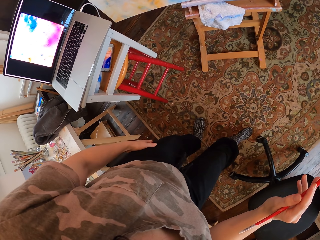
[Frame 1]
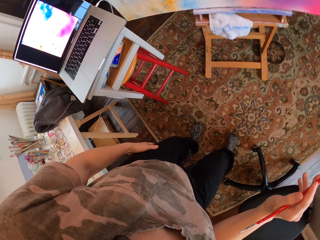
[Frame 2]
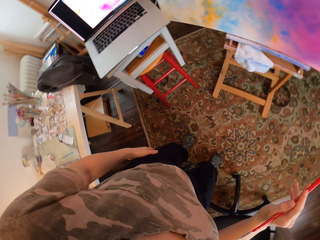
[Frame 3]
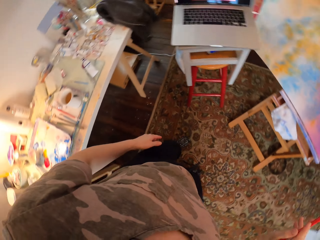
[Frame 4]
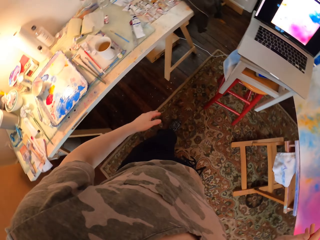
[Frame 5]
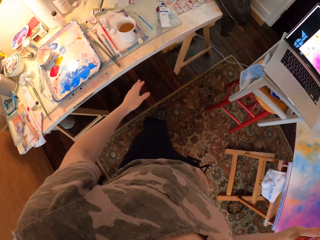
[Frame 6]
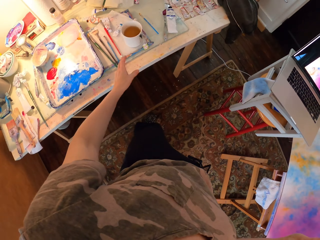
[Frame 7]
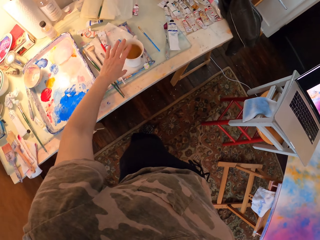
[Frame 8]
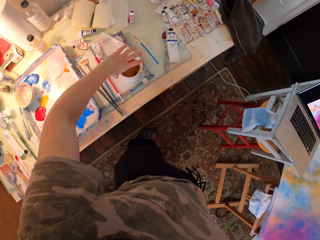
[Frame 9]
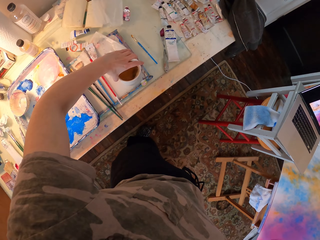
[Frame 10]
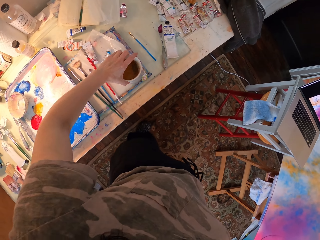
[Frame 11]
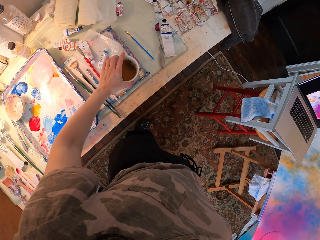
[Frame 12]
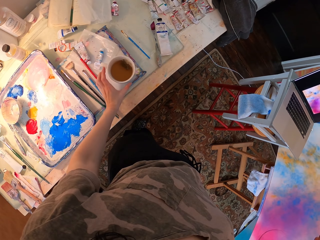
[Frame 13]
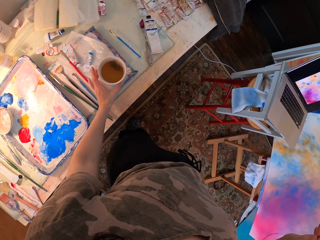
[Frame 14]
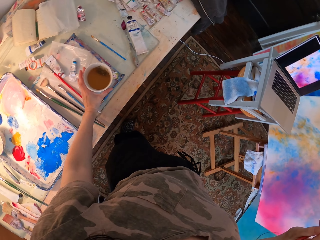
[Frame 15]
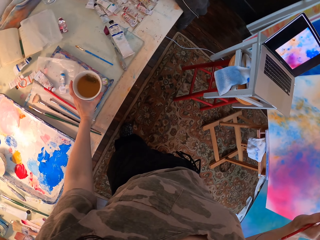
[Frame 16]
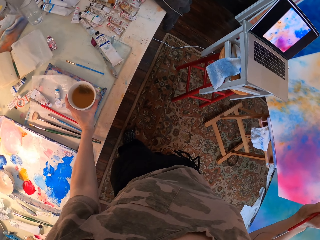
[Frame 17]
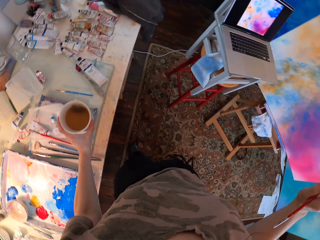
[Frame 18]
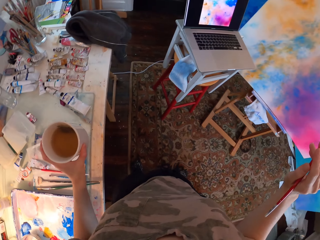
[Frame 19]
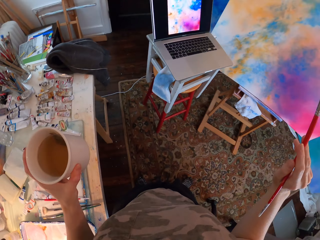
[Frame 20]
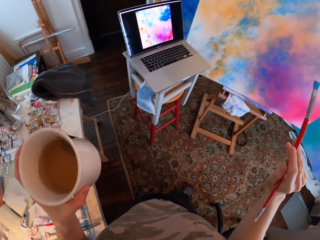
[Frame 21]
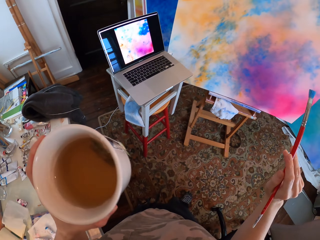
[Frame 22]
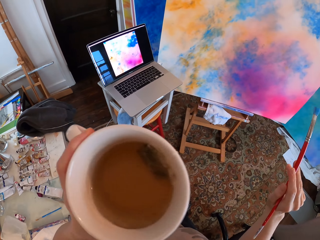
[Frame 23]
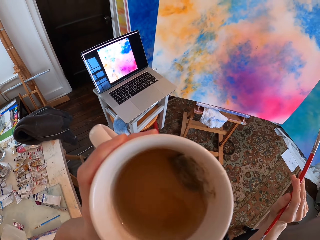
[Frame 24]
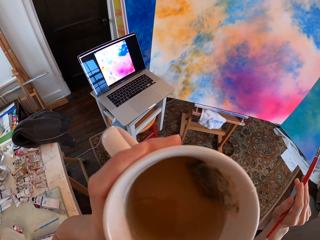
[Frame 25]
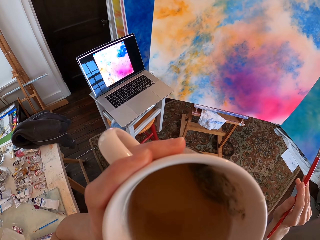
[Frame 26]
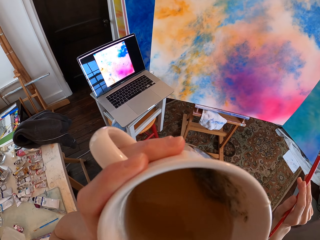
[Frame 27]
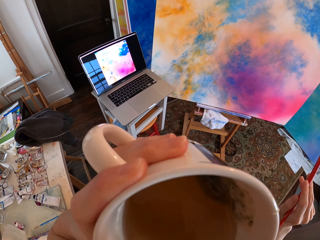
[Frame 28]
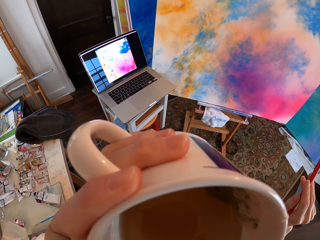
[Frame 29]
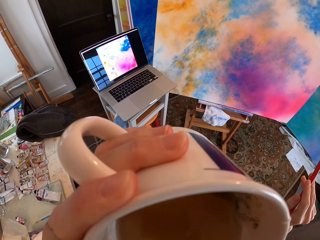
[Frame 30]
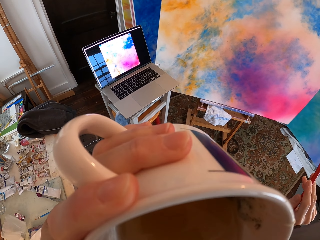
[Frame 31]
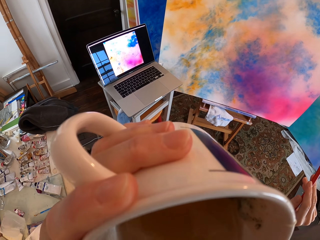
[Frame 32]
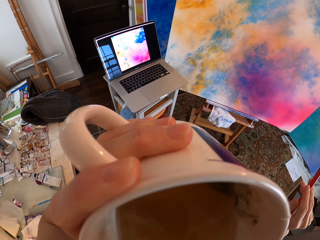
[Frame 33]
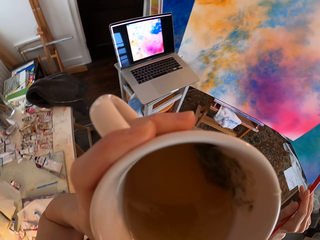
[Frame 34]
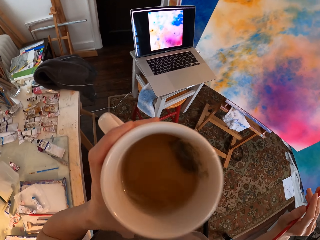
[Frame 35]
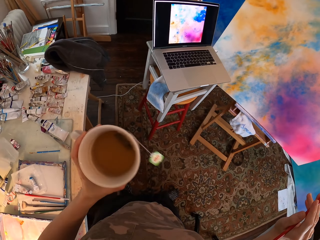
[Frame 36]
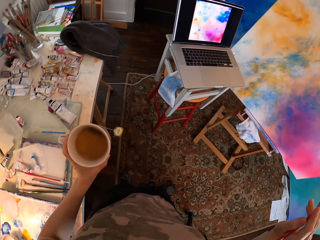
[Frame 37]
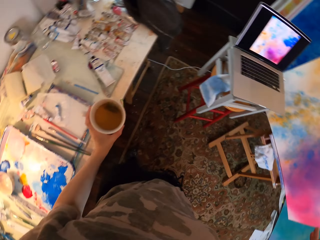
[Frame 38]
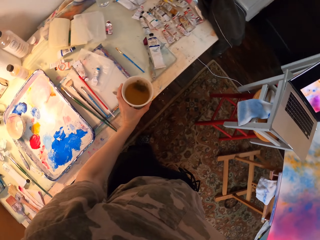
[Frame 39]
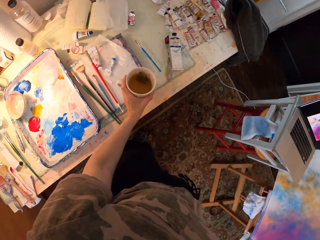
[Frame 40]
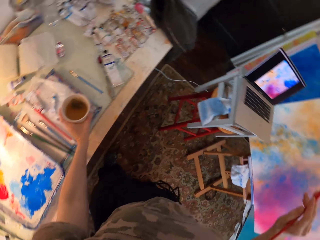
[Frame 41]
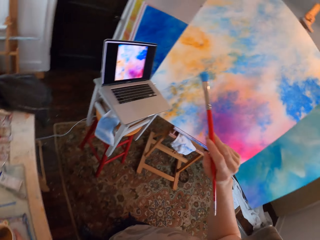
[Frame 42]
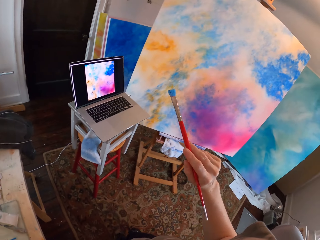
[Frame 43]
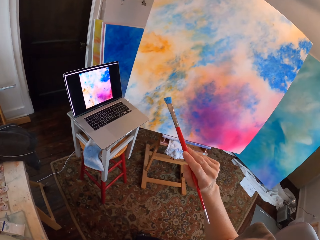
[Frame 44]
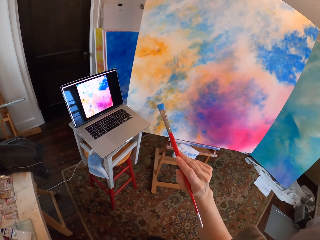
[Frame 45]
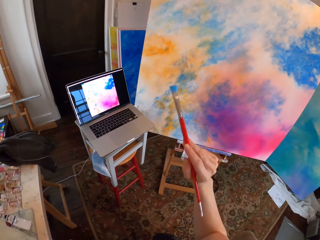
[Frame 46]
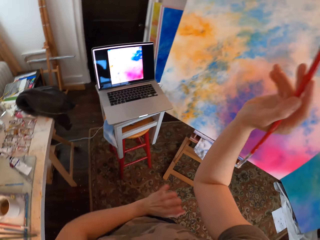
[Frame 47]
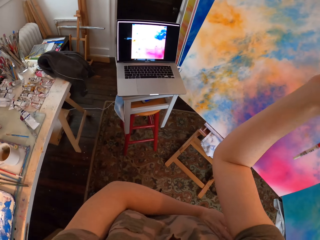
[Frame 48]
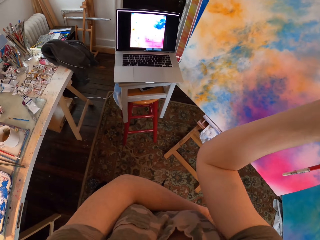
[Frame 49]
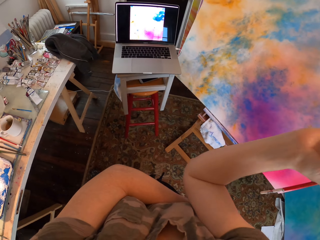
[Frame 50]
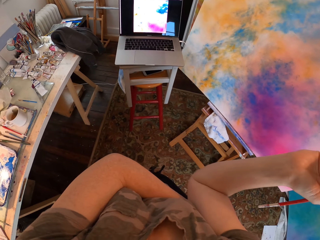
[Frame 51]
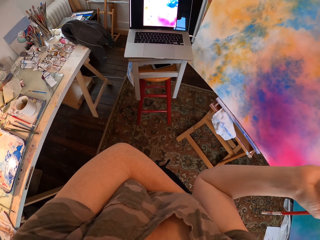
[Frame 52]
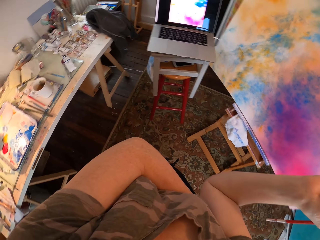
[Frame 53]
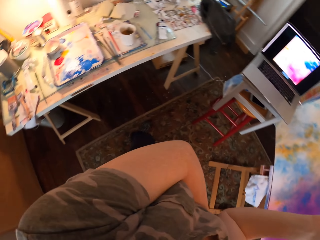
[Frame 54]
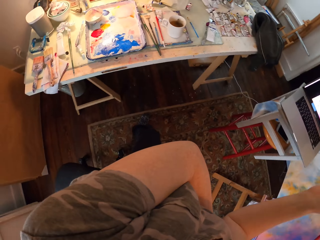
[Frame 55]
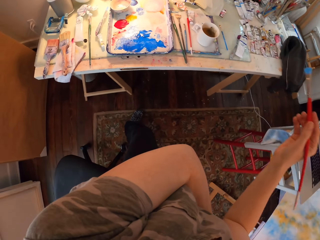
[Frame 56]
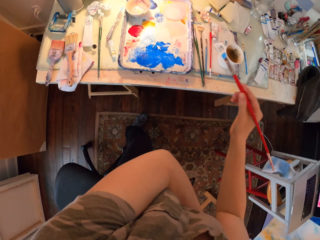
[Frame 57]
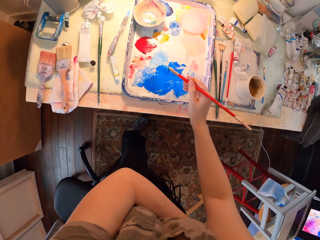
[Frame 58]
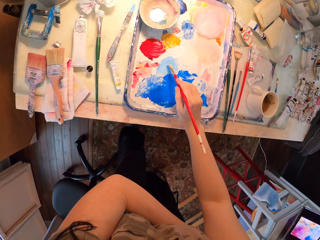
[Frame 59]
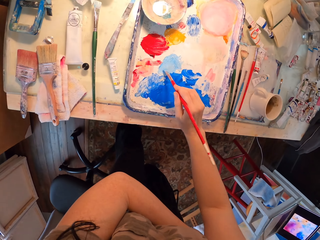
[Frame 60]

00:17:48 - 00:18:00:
The camera wearer picks up a tea cup. They drink tea. They put the cup on the table. They look around.

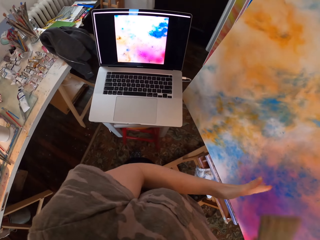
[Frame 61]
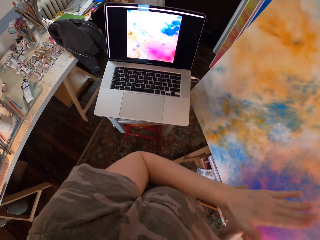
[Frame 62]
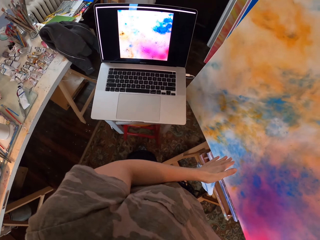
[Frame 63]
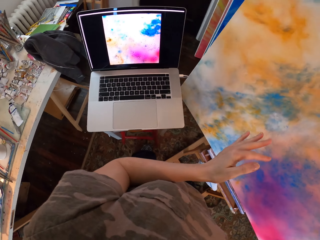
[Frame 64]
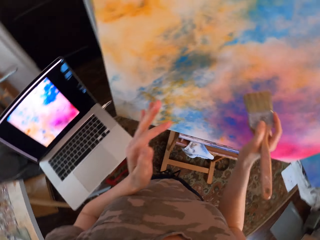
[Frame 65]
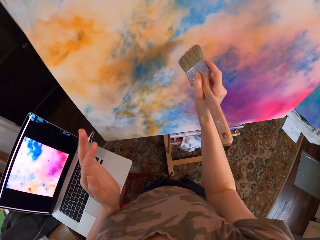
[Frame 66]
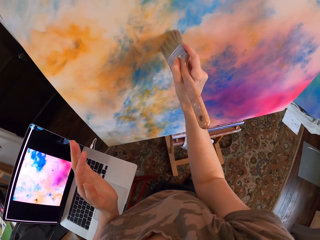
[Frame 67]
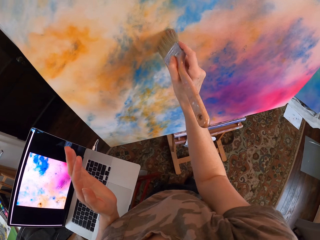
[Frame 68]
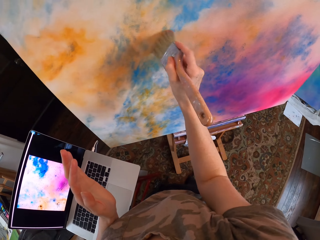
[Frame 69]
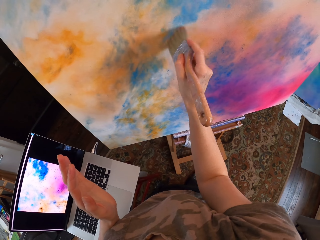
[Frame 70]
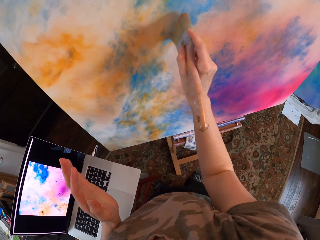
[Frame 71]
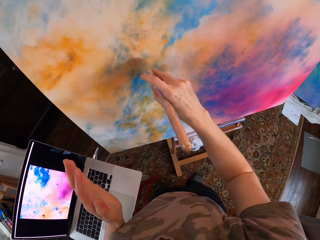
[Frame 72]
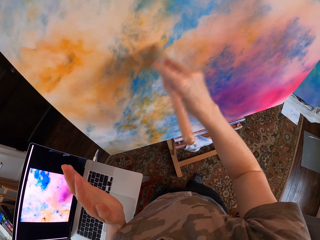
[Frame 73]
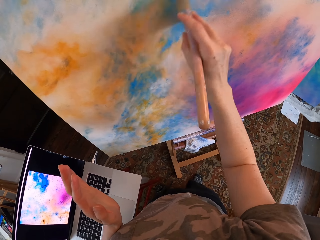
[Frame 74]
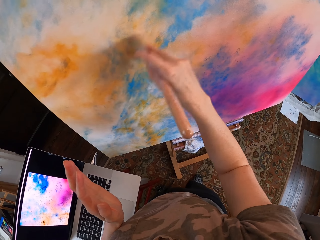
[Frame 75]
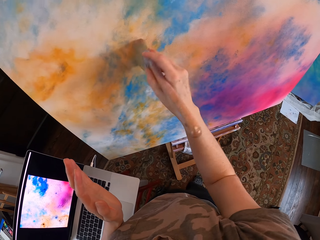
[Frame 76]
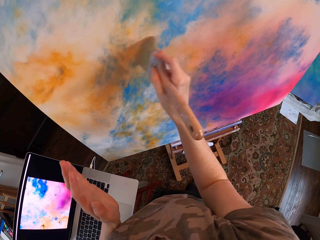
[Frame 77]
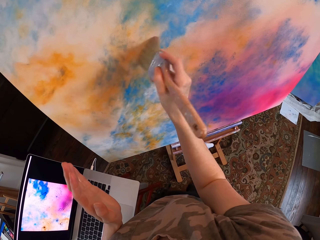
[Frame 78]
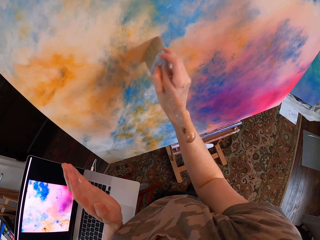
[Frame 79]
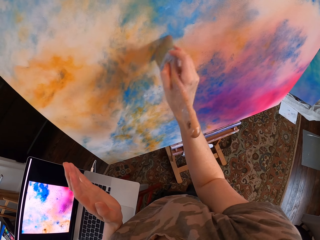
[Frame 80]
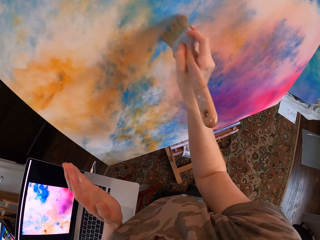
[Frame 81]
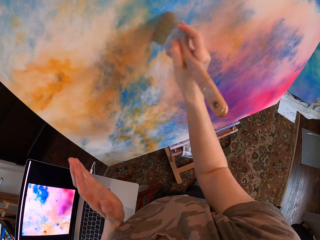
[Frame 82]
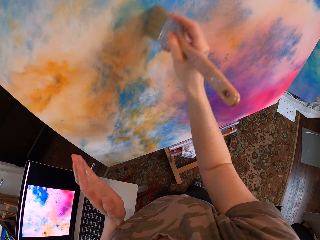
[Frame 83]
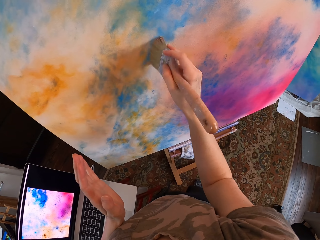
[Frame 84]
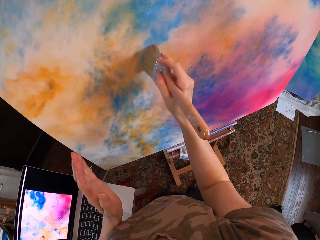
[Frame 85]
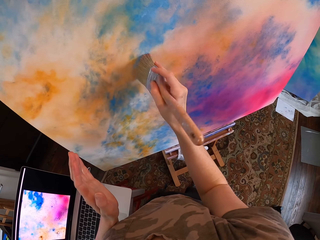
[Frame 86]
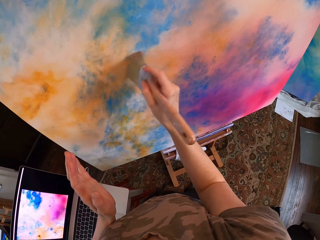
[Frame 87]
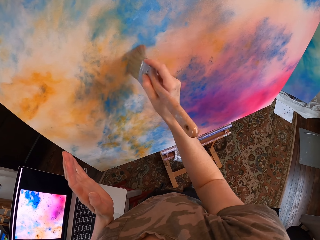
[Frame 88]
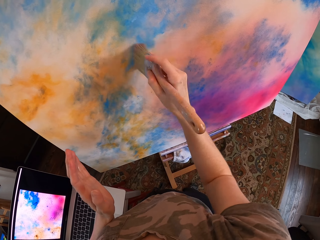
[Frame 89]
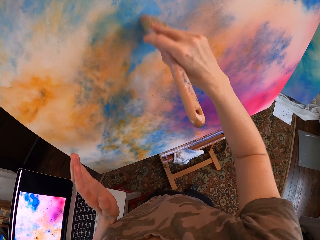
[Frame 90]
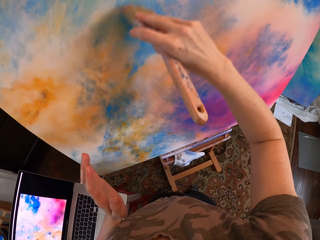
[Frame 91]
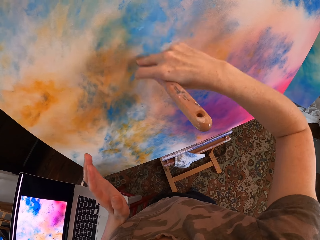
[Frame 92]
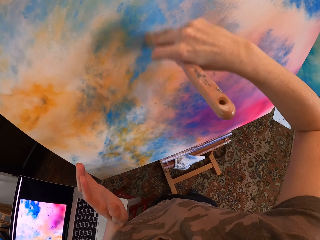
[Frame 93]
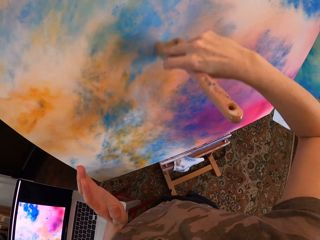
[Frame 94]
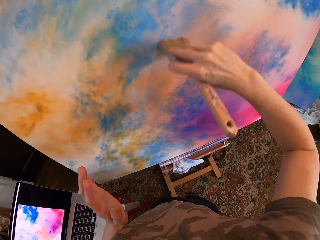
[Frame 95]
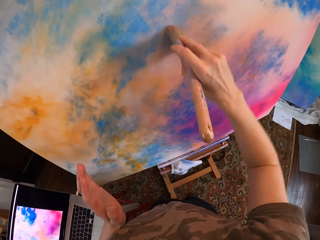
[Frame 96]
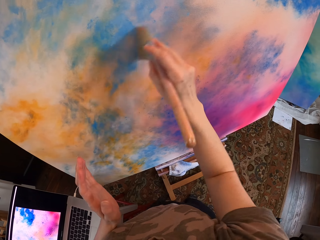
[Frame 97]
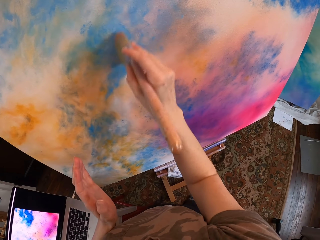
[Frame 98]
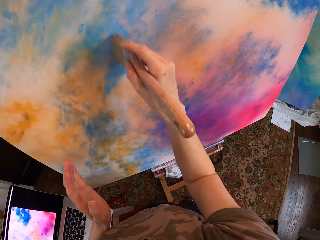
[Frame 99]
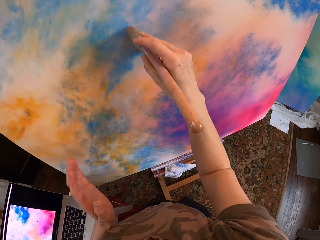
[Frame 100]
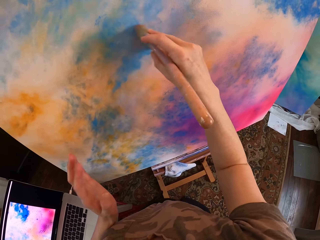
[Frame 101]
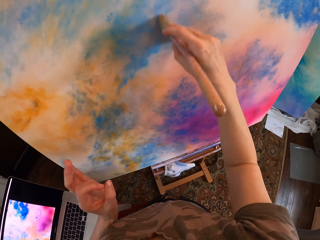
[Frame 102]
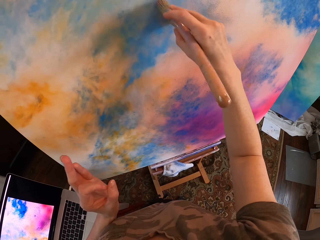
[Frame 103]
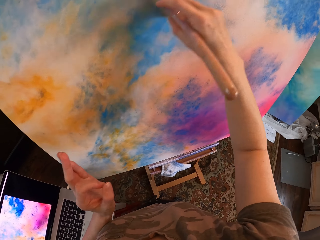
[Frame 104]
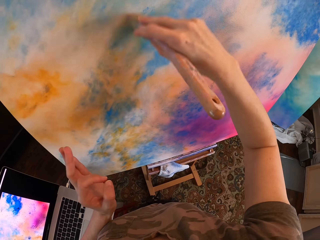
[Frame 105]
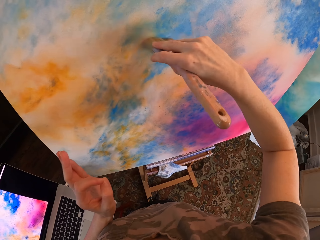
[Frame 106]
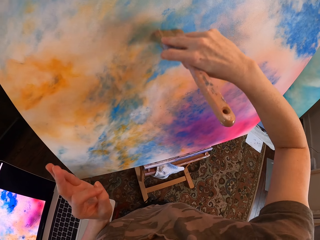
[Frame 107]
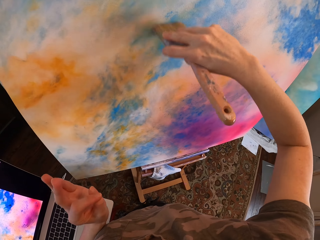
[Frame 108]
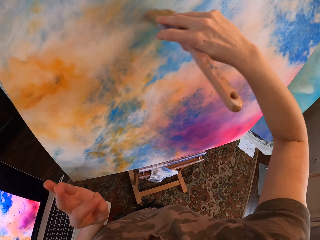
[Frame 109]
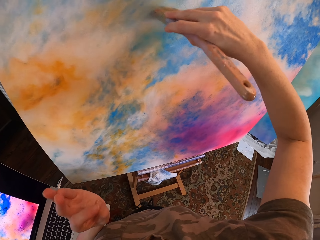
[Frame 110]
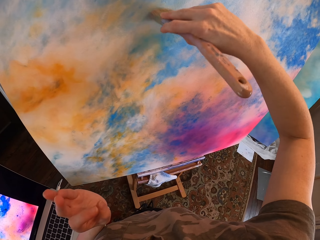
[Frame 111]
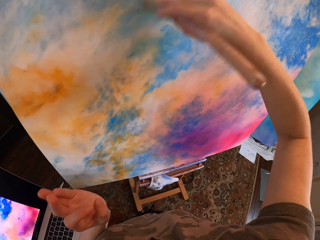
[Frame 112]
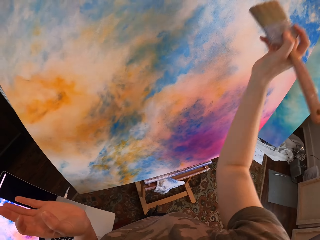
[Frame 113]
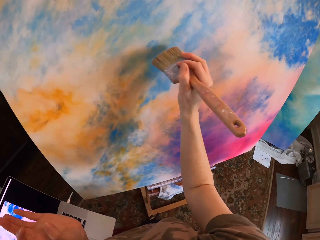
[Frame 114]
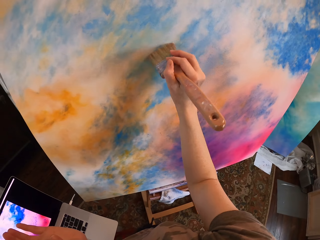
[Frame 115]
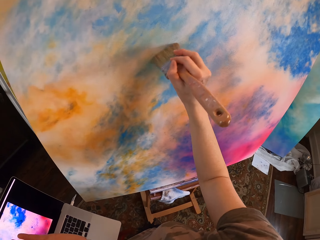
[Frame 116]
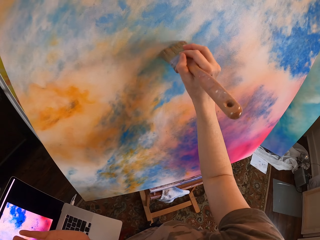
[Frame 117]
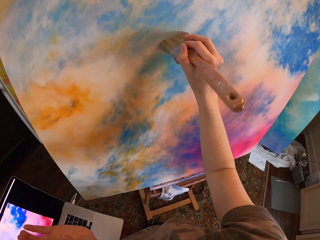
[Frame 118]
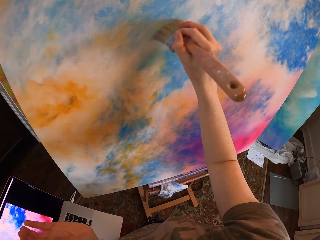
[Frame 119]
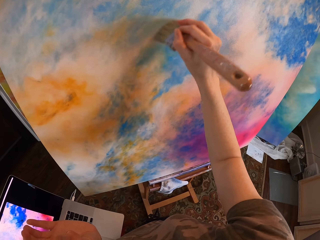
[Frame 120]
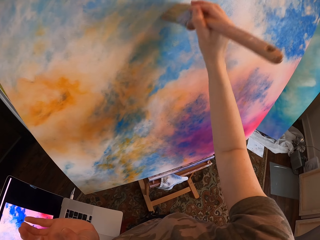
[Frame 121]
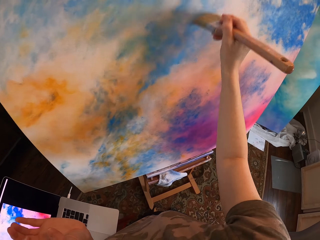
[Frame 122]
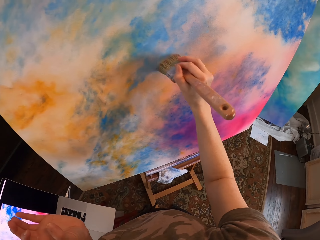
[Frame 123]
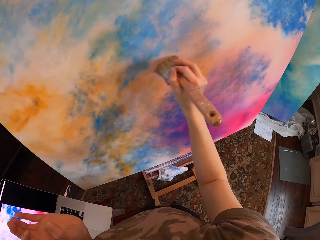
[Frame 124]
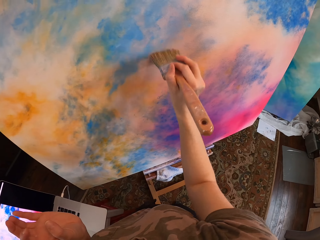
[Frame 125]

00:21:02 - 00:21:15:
The camera wearer paints the canvas.
